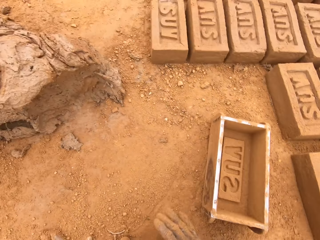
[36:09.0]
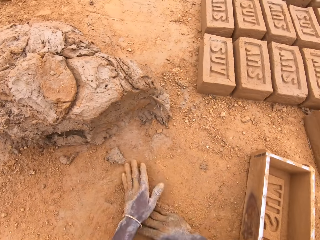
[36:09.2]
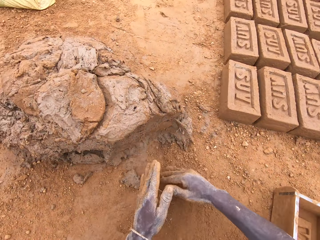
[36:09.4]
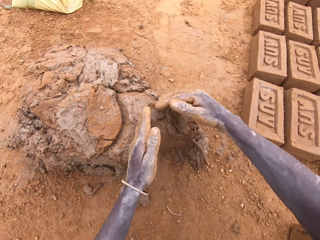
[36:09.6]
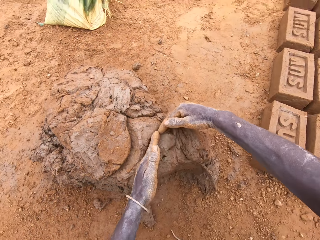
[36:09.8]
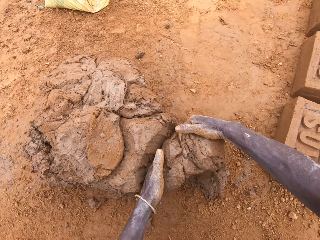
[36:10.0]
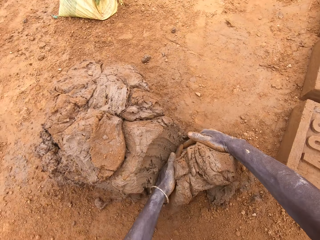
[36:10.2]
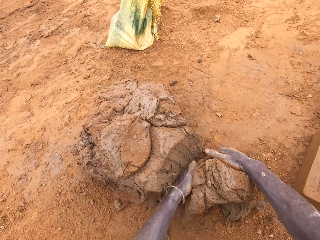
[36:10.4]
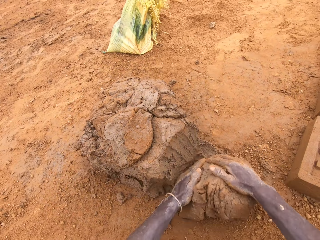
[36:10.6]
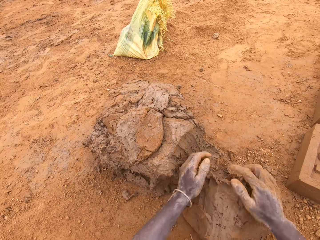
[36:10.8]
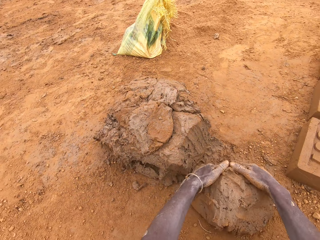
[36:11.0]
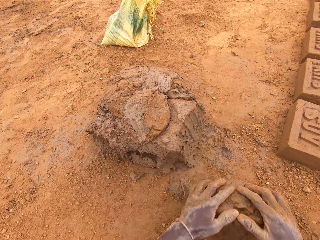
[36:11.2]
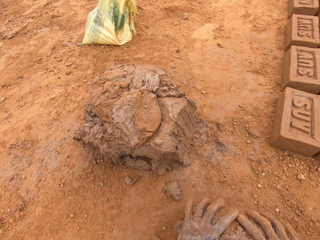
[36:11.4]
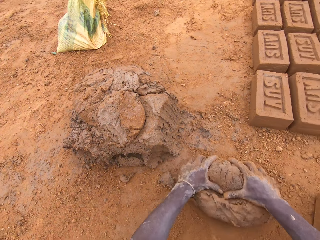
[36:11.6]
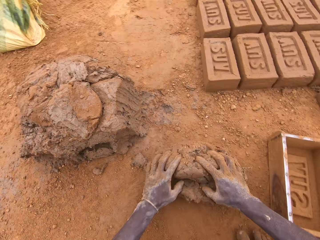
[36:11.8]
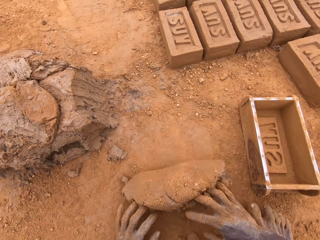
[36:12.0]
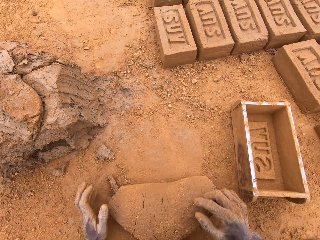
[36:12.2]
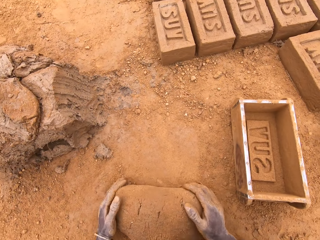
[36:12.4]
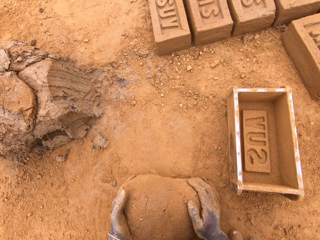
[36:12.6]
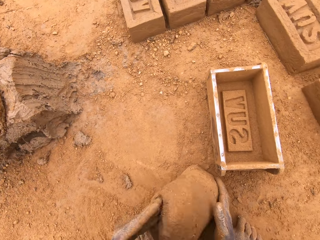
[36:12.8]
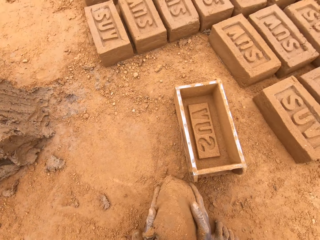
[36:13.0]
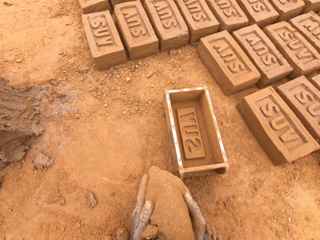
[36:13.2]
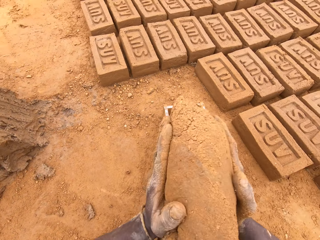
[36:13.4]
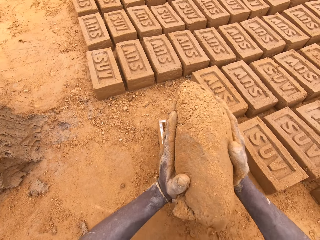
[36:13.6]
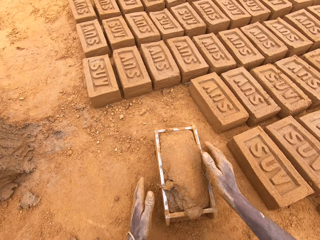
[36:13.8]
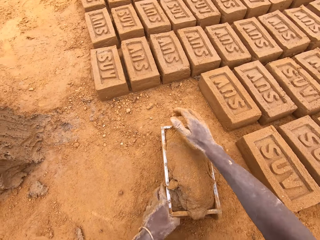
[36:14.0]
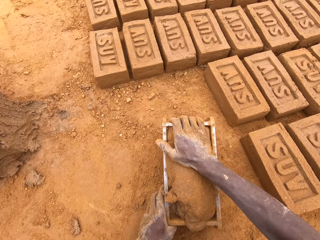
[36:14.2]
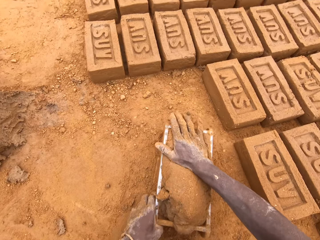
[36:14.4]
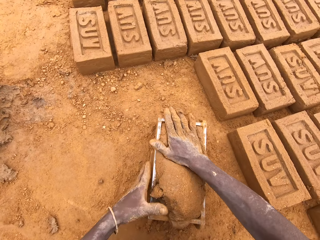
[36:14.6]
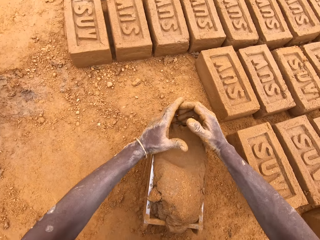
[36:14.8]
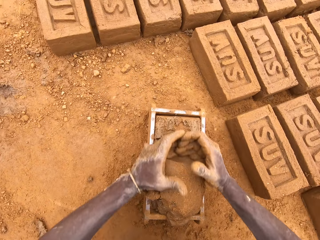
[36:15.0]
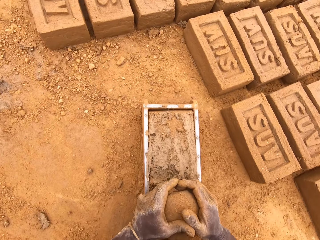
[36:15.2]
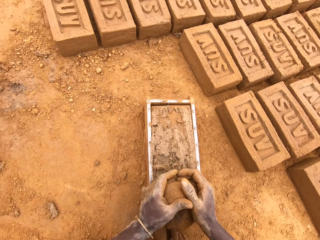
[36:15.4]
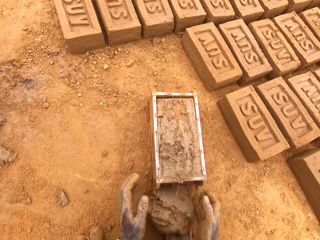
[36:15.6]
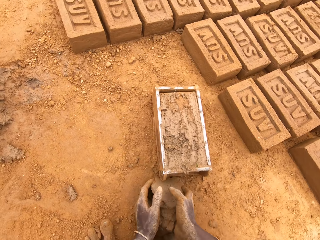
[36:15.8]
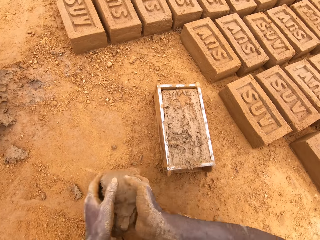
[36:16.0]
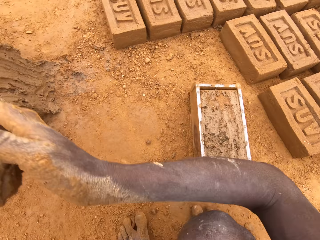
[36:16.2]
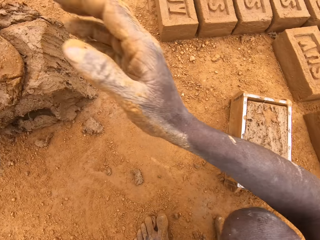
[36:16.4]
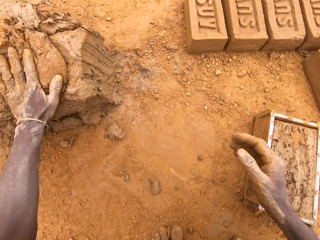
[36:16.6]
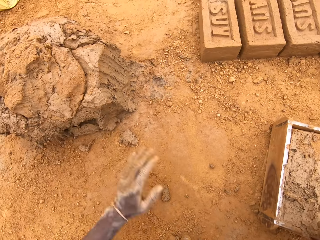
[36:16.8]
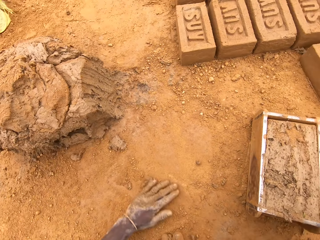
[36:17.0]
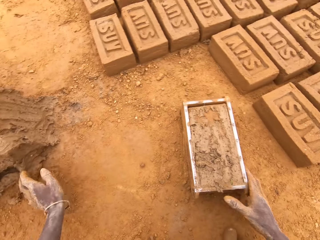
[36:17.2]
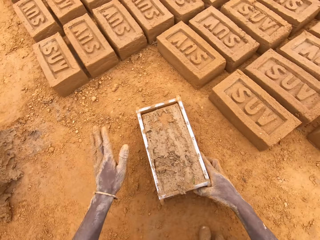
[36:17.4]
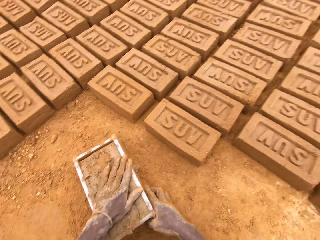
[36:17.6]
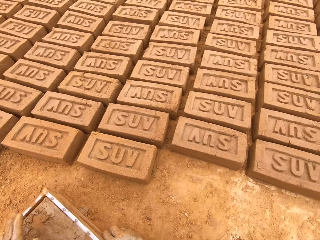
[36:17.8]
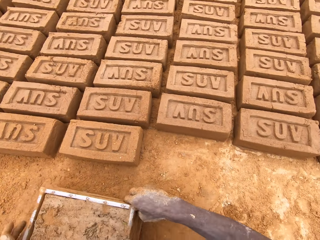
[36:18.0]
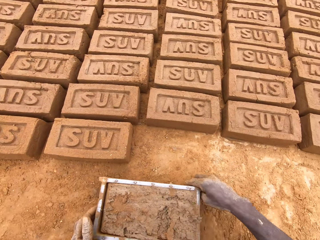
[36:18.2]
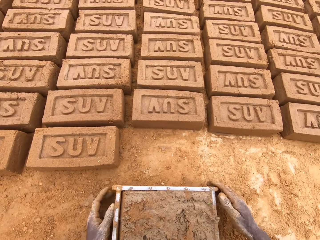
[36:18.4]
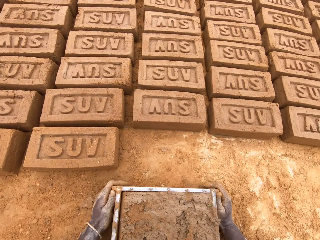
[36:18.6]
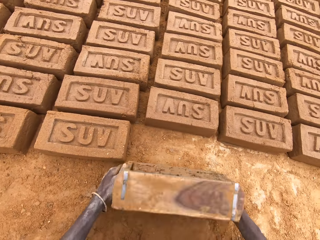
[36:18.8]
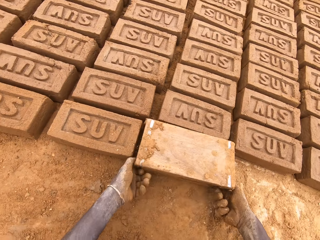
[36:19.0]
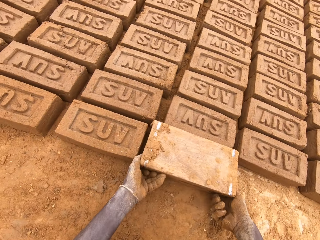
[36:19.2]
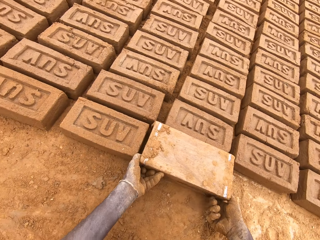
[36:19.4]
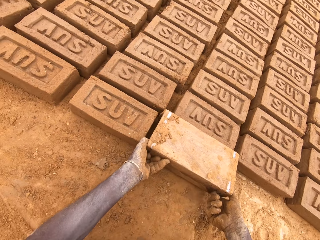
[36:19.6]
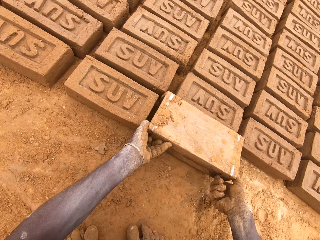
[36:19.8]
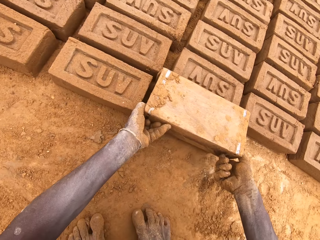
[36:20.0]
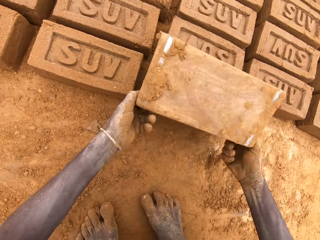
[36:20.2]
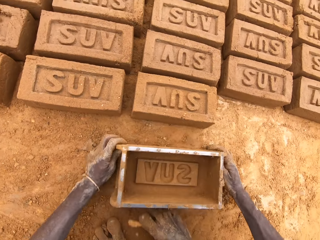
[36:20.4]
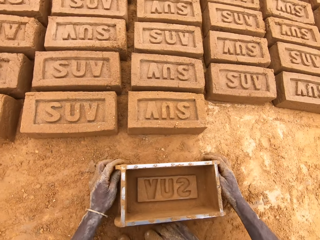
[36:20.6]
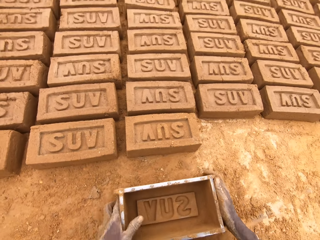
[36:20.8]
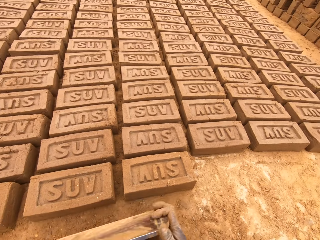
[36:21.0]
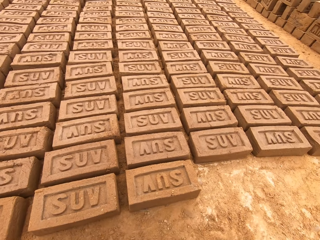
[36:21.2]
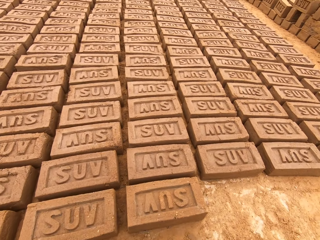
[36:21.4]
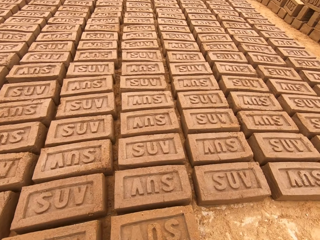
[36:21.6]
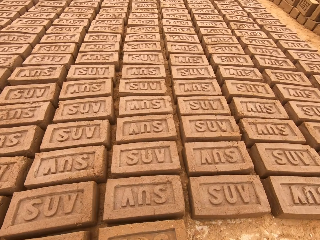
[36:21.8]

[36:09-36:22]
The camera wearer moves the box. He cuts mud on the heap of mud. He scoops clay with his hands. He moulds the mud on the ground. He puts the mud in a brick mould, presses the clay, cuts the mud in the brick mould and levels the clay in the box. He throws the mud on a heap of mud. He moves the box and puts a brick on the ground from the brick mould.

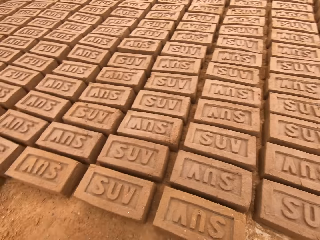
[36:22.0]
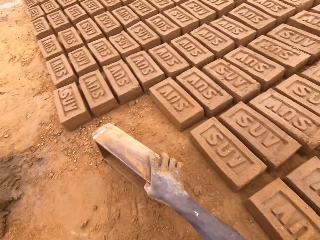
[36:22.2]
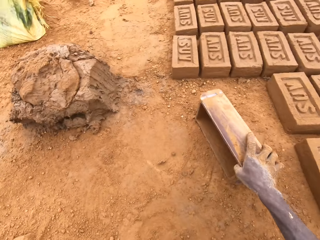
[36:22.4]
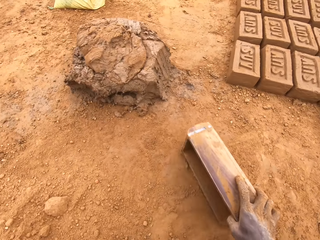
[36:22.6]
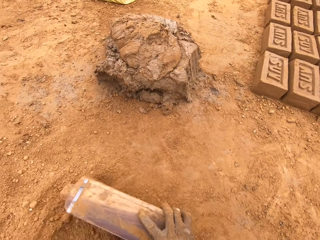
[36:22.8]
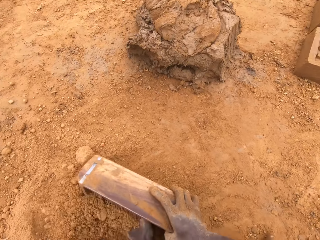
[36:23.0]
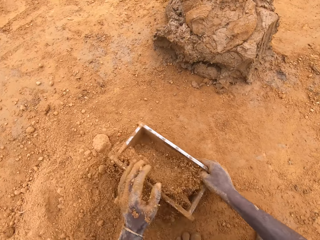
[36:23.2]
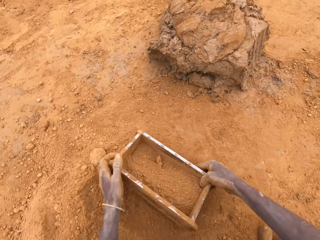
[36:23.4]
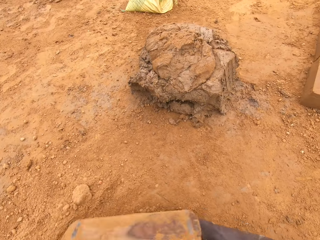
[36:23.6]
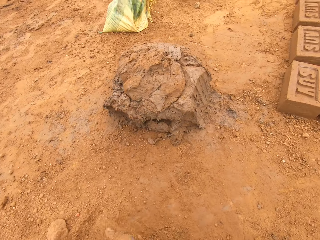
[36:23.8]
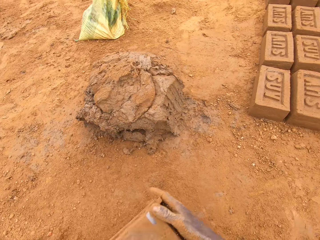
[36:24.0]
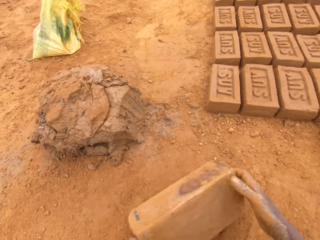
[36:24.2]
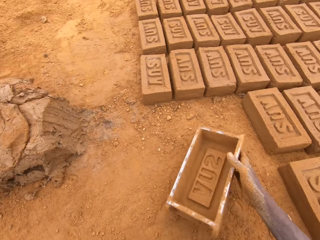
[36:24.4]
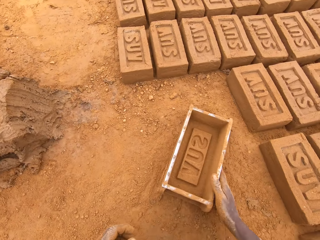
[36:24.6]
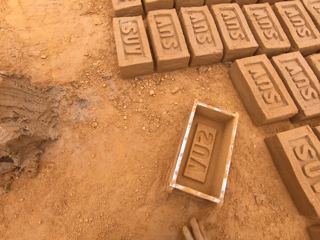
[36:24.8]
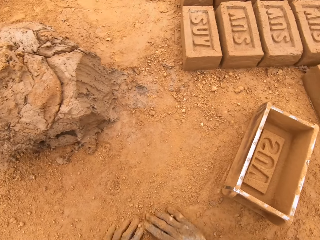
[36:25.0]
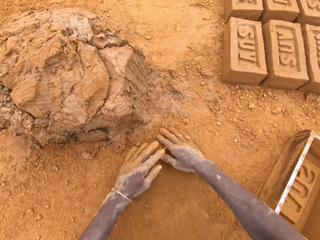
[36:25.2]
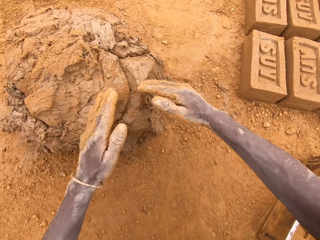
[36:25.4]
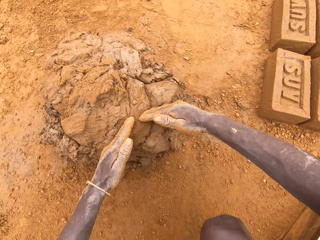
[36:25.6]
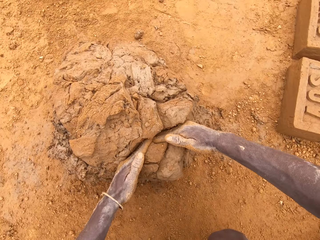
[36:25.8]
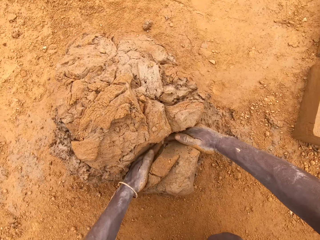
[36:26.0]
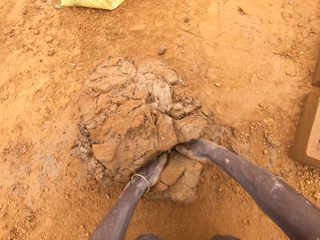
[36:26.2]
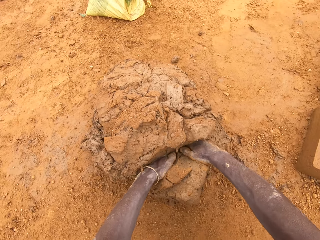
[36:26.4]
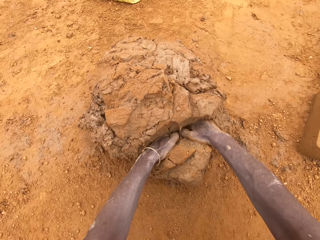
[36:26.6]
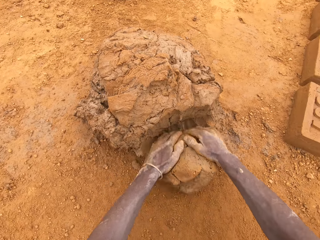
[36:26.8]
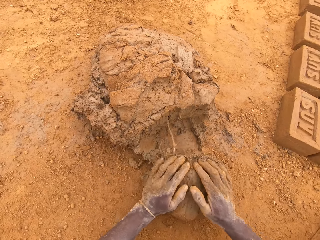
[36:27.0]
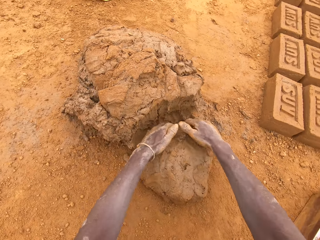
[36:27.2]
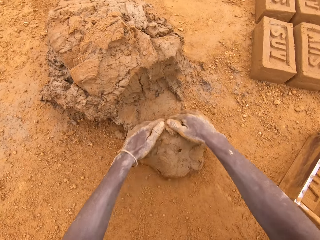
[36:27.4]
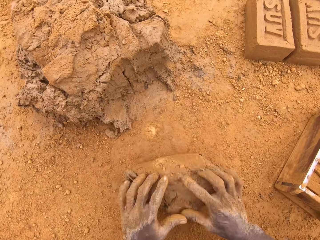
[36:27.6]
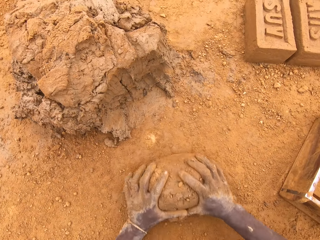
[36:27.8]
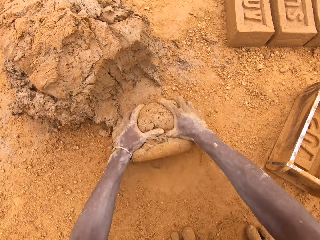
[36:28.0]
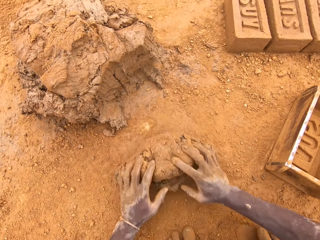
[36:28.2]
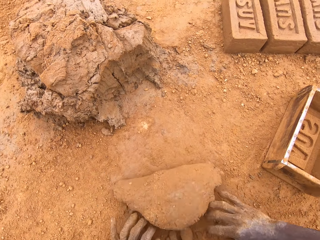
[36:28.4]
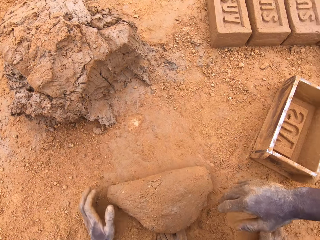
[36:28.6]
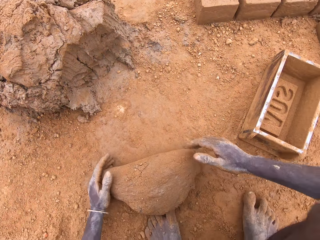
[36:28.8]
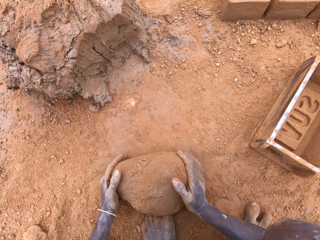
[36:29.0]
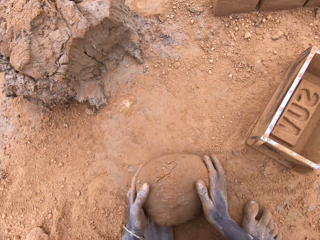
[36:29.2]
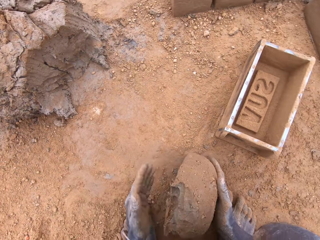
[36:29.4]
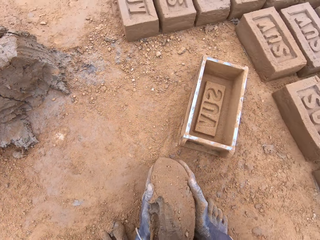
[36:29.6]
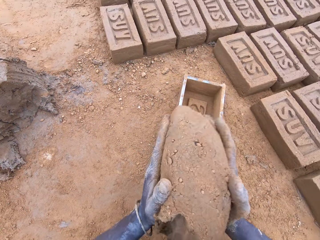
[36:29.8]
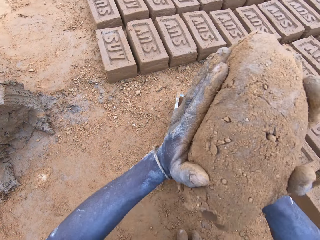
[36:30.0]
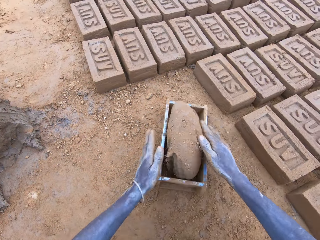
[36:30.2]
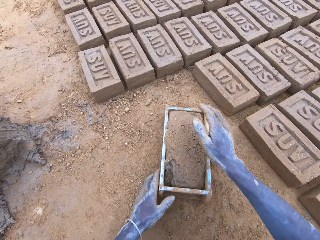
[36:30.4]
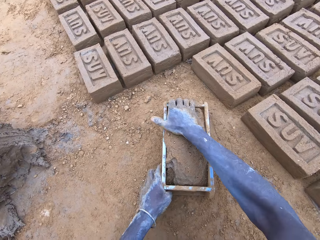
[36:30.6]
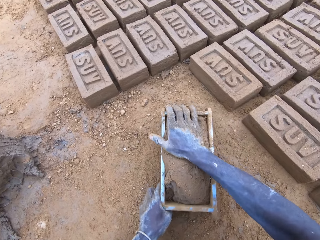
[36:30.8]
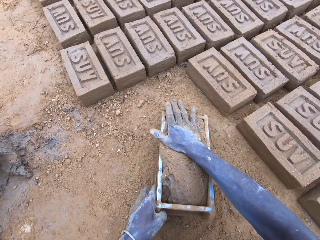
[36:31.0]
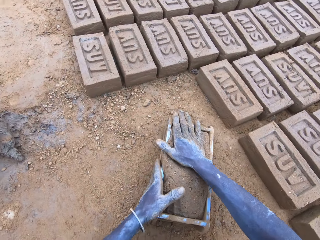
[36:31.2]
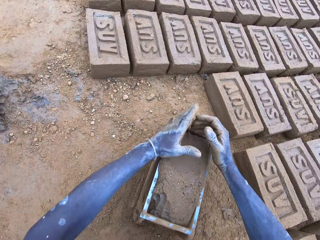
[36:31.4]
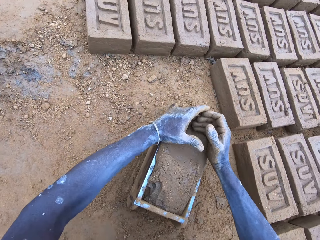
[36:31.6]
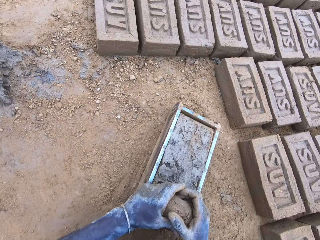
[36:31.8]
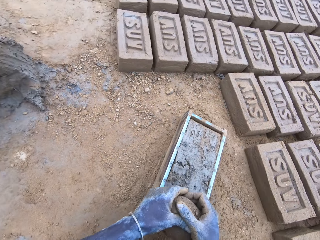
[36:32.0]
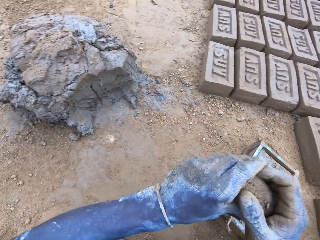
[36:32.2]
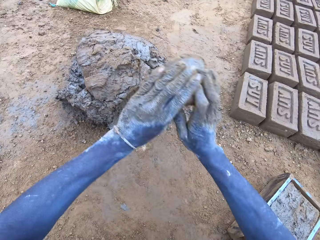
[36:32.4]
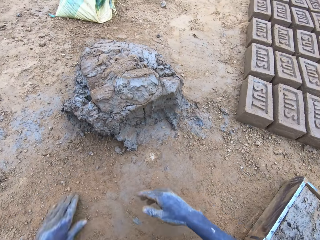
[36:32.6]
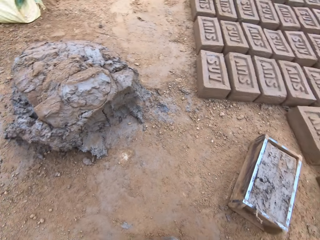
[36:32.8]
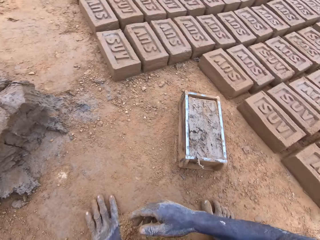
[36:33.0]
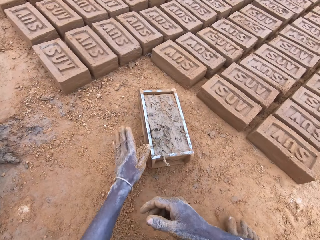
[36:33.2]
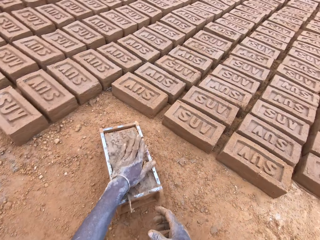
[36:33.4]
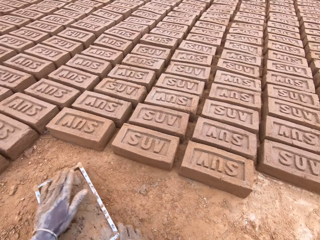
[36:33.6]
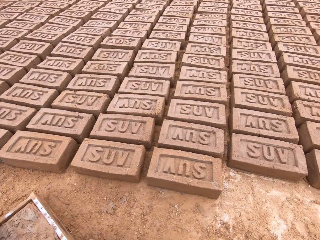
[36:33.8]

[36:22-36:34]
The camera wearer puts sand in the brick mould or box. They pour the sand on the ground from the brick mould. They move the box. They cut mud on the heap of the mud. They scoop clay with the hands. They mould the mud on the ground. They put the mud in the brick mould, move the box, level the clay in the box and cut the mud in the brick mould. They throw the mud on a heap of mud.
